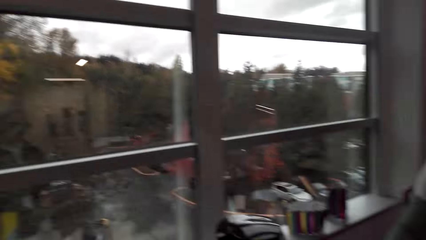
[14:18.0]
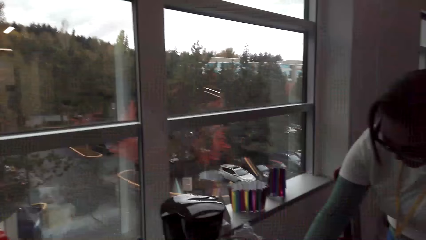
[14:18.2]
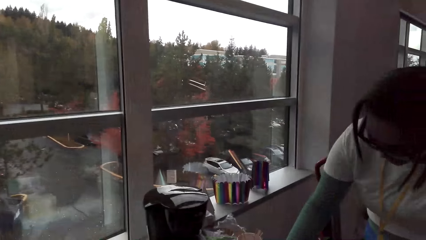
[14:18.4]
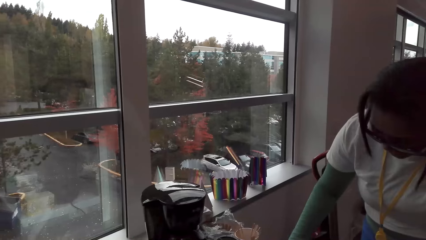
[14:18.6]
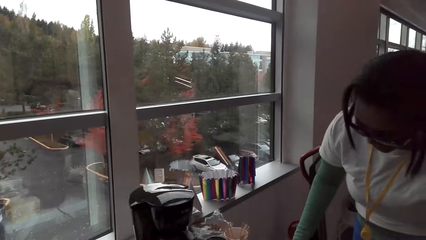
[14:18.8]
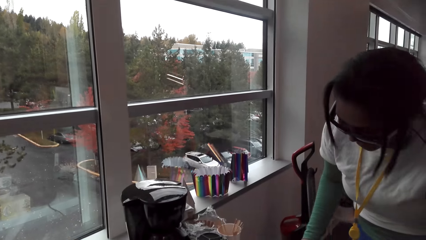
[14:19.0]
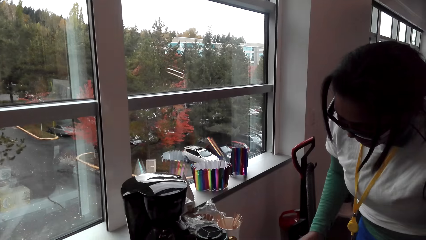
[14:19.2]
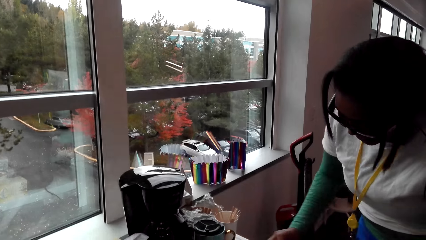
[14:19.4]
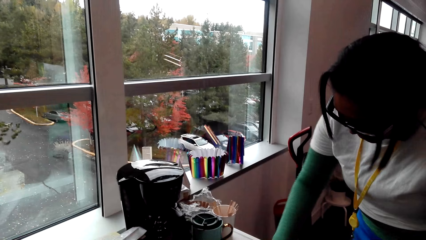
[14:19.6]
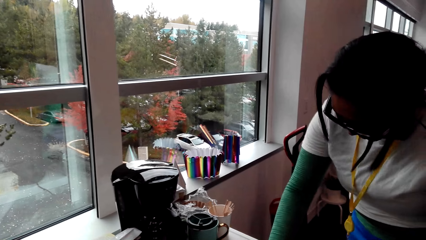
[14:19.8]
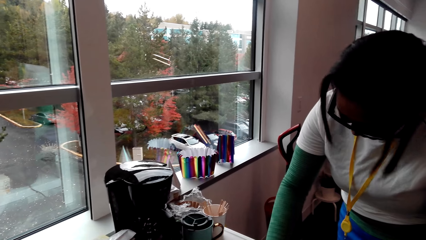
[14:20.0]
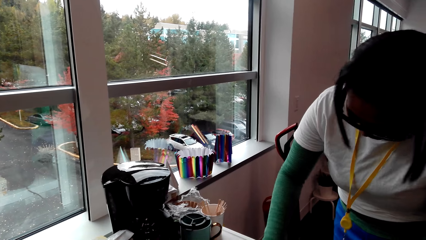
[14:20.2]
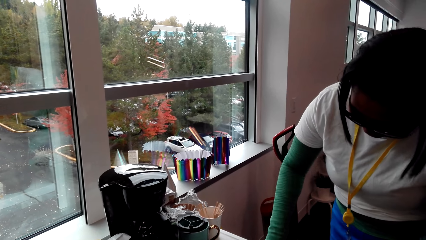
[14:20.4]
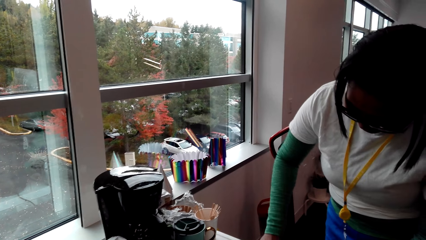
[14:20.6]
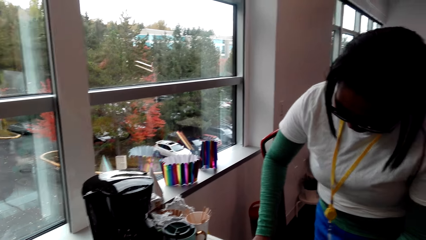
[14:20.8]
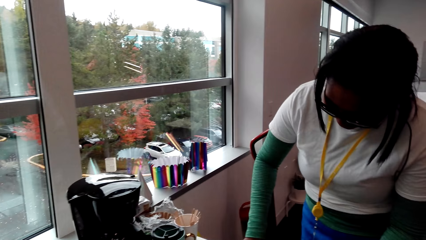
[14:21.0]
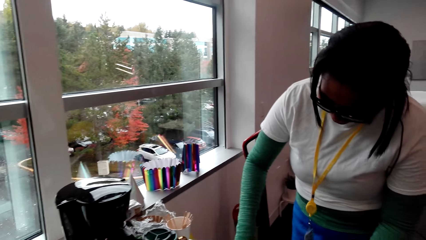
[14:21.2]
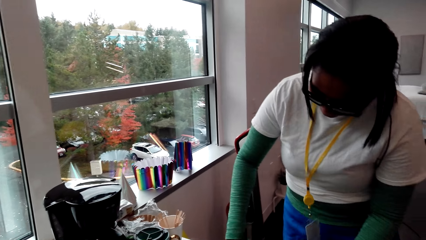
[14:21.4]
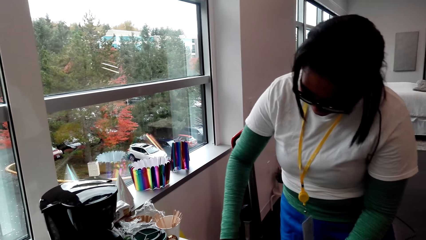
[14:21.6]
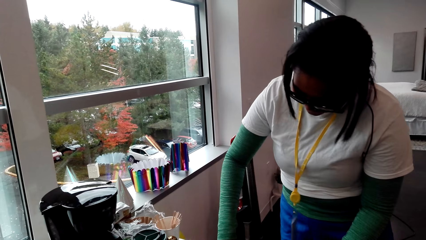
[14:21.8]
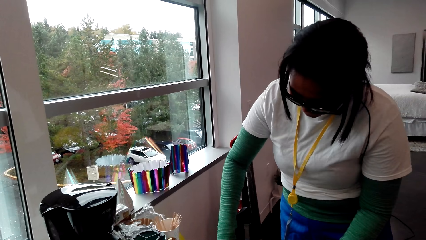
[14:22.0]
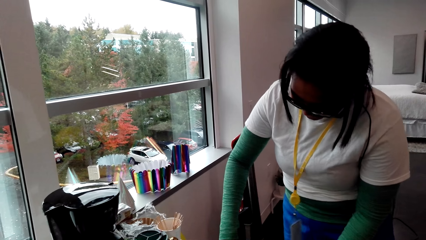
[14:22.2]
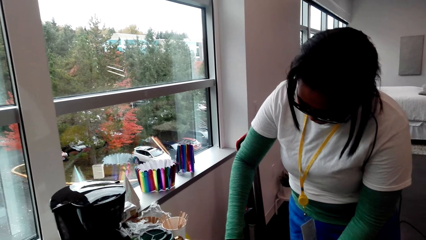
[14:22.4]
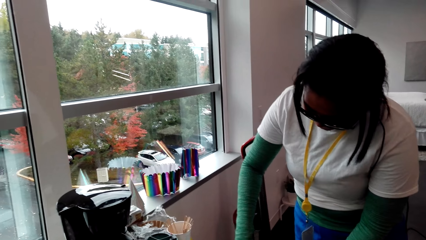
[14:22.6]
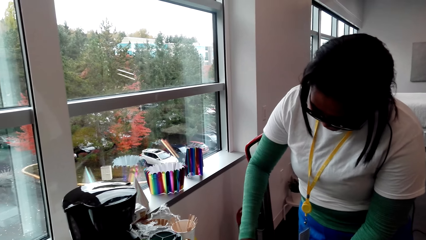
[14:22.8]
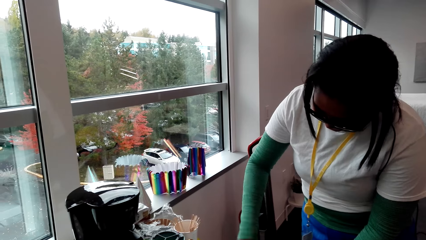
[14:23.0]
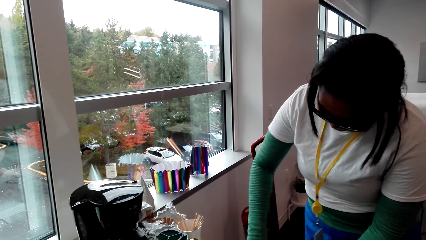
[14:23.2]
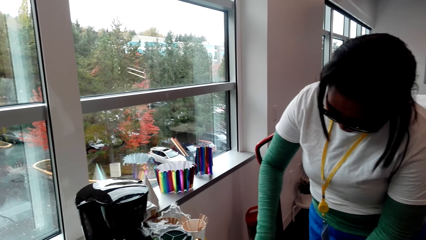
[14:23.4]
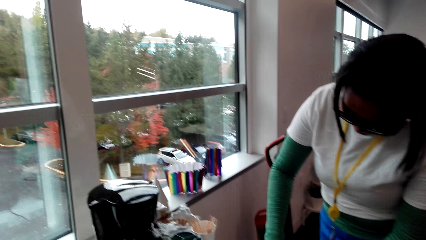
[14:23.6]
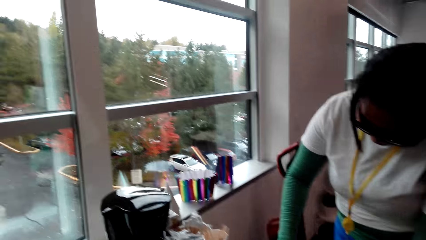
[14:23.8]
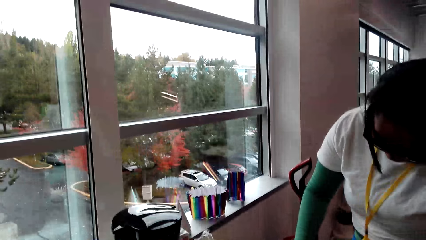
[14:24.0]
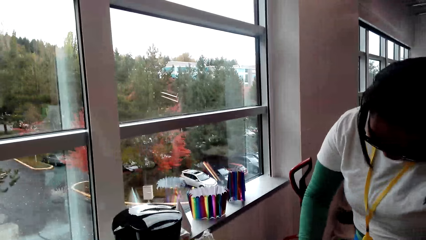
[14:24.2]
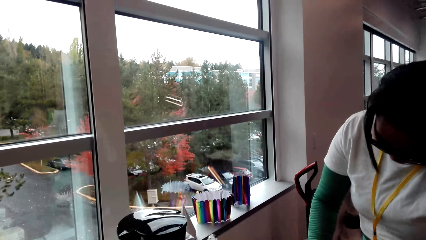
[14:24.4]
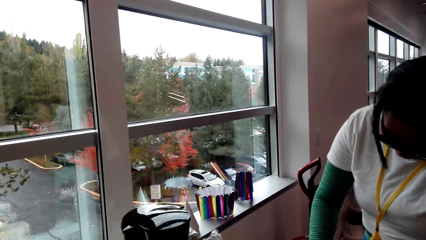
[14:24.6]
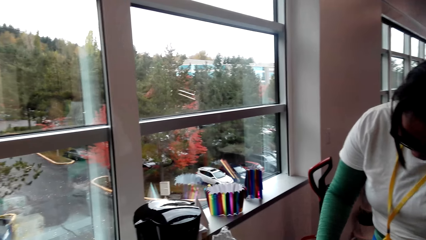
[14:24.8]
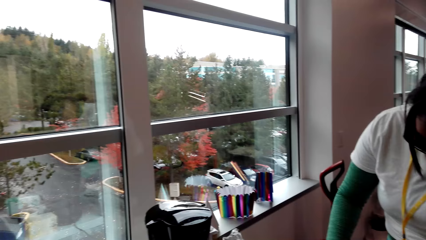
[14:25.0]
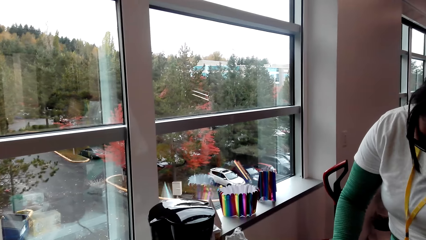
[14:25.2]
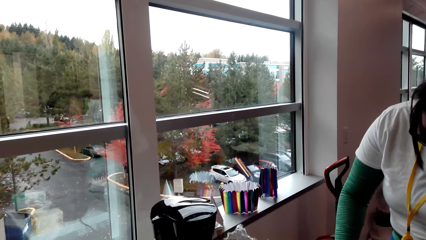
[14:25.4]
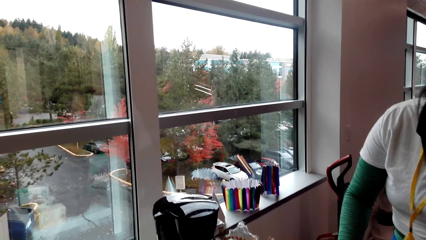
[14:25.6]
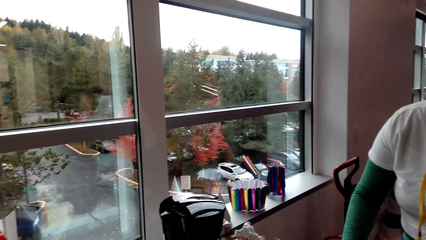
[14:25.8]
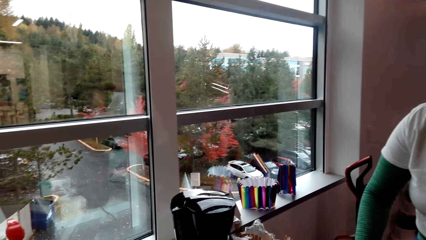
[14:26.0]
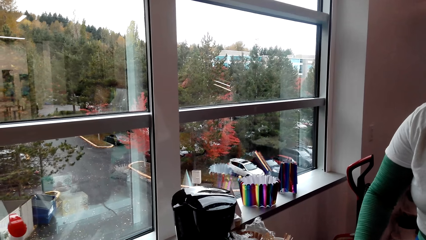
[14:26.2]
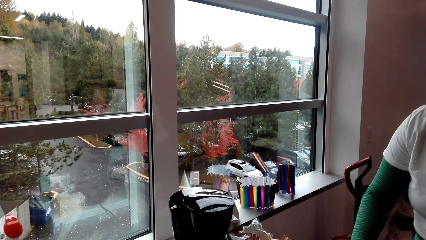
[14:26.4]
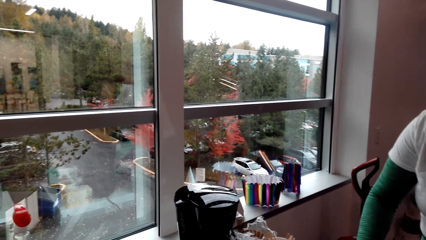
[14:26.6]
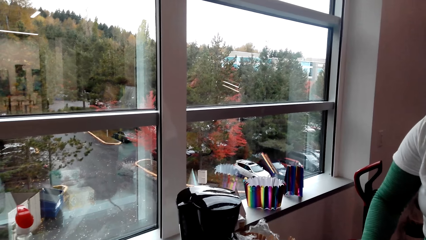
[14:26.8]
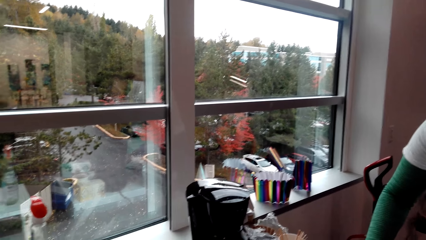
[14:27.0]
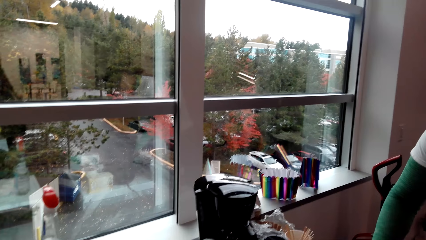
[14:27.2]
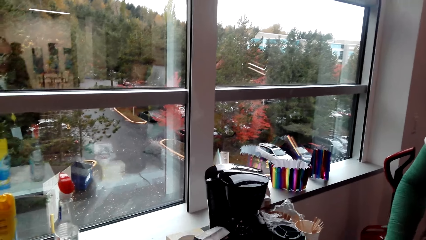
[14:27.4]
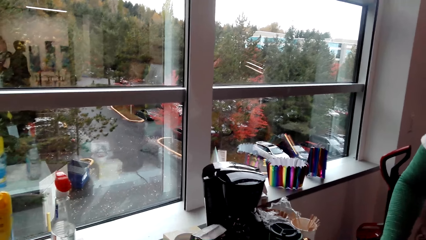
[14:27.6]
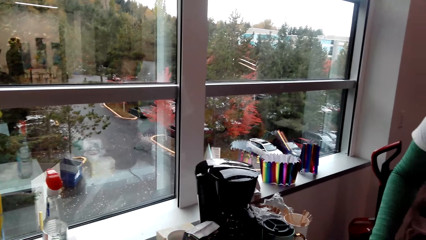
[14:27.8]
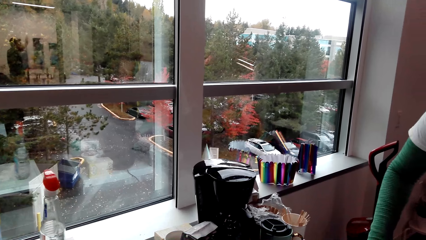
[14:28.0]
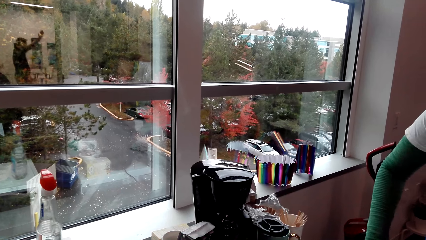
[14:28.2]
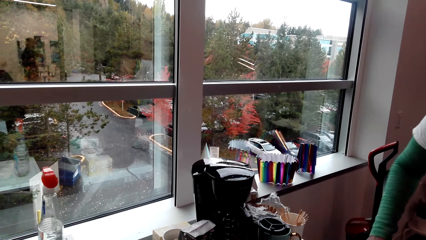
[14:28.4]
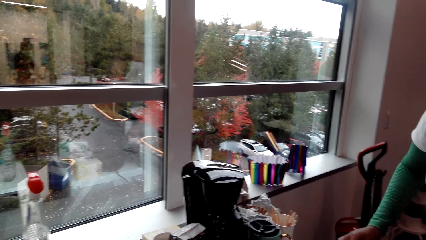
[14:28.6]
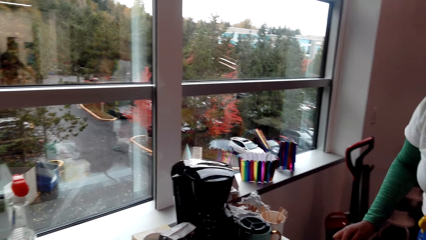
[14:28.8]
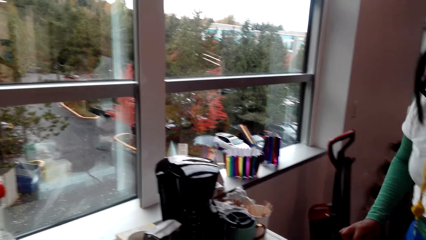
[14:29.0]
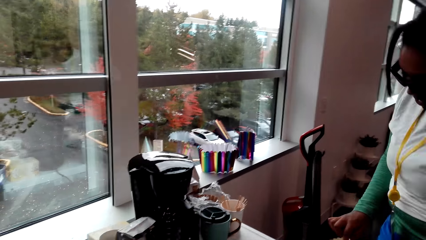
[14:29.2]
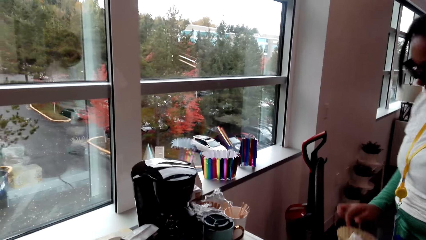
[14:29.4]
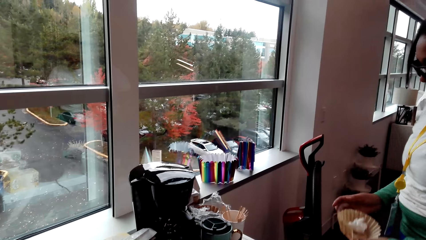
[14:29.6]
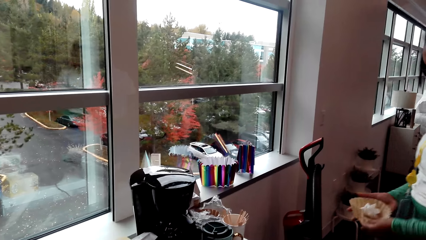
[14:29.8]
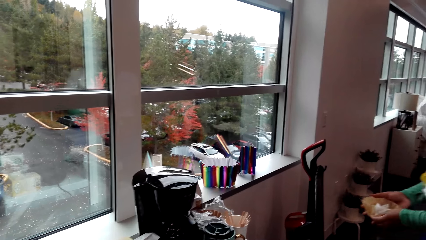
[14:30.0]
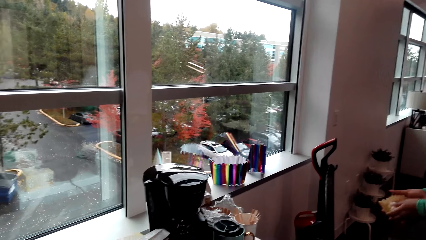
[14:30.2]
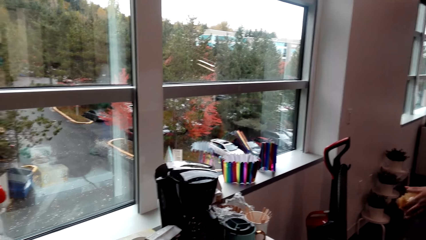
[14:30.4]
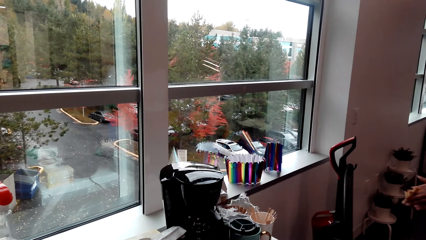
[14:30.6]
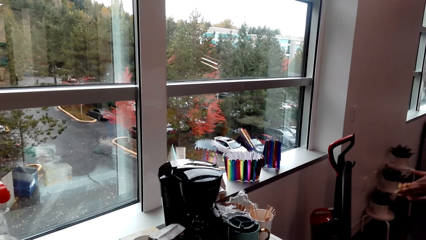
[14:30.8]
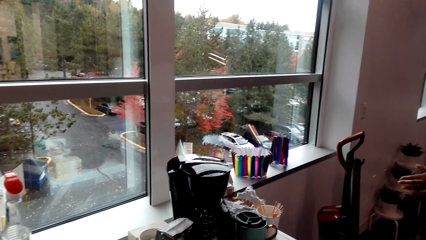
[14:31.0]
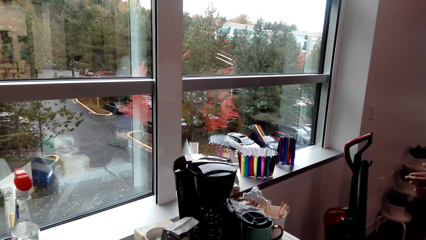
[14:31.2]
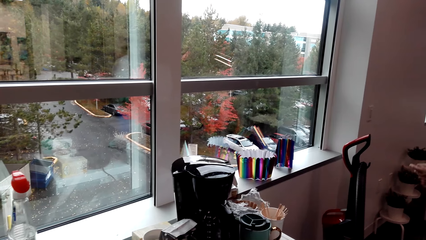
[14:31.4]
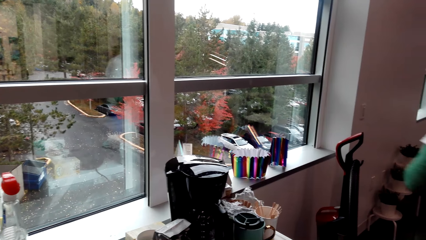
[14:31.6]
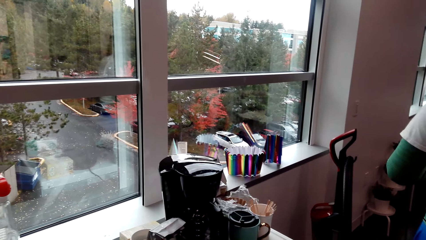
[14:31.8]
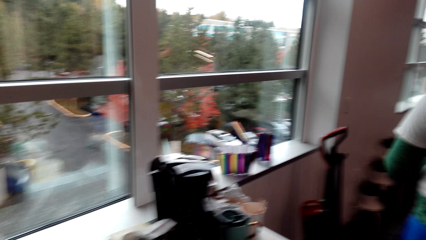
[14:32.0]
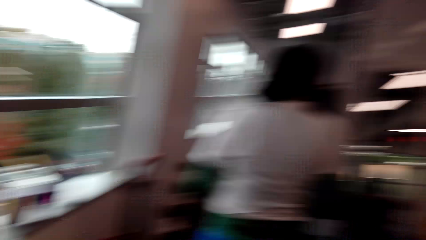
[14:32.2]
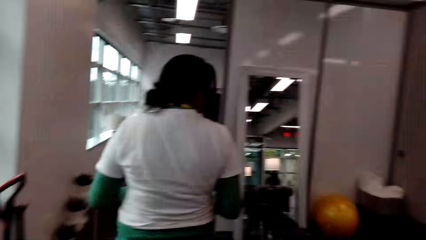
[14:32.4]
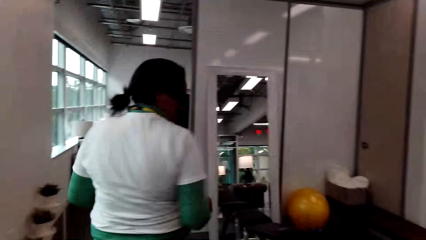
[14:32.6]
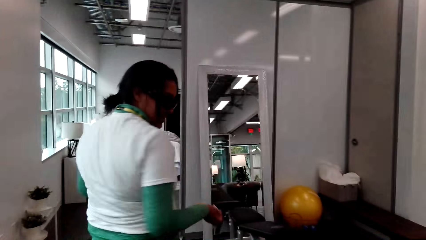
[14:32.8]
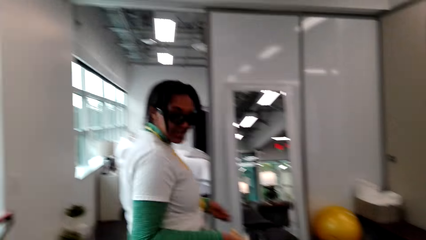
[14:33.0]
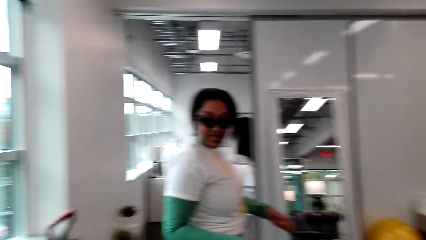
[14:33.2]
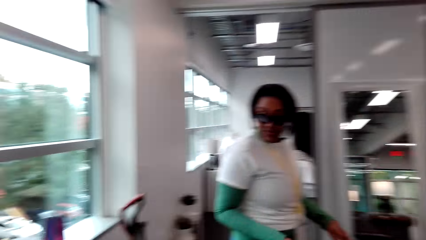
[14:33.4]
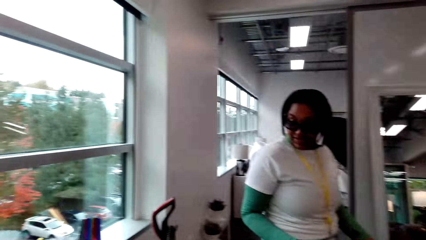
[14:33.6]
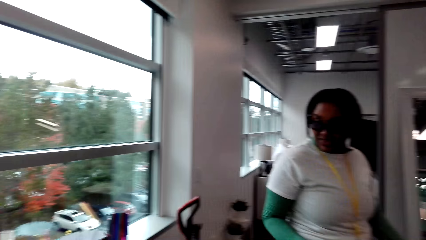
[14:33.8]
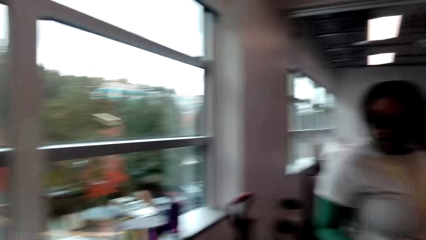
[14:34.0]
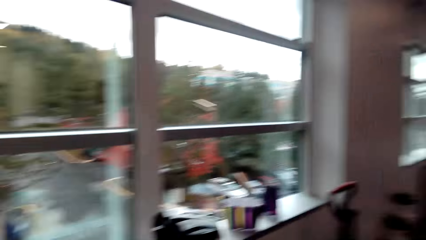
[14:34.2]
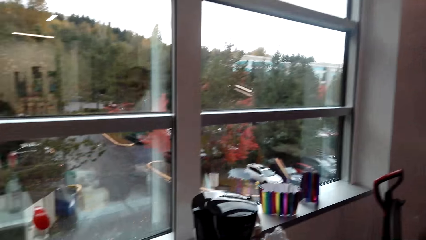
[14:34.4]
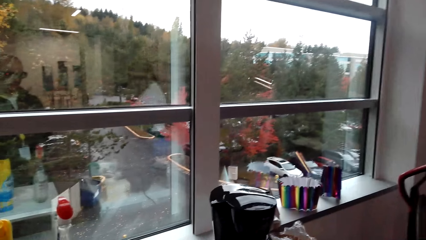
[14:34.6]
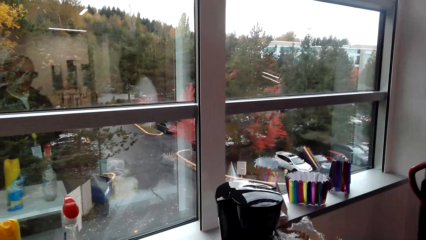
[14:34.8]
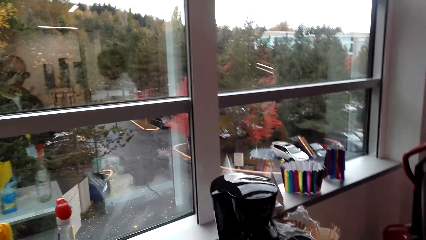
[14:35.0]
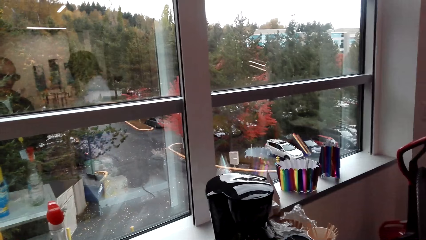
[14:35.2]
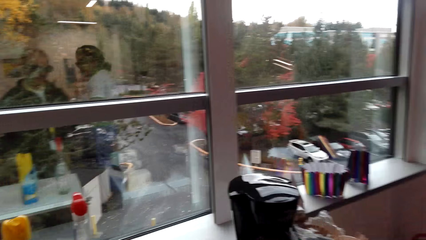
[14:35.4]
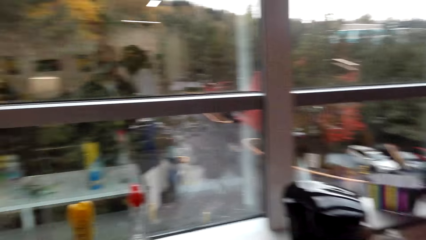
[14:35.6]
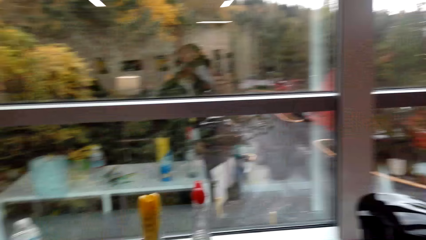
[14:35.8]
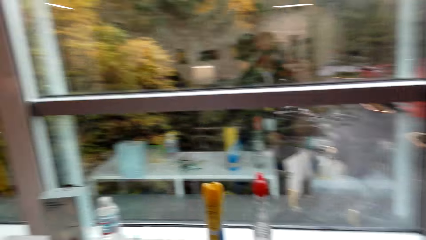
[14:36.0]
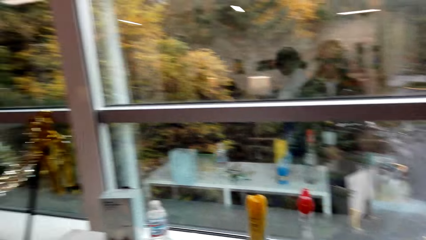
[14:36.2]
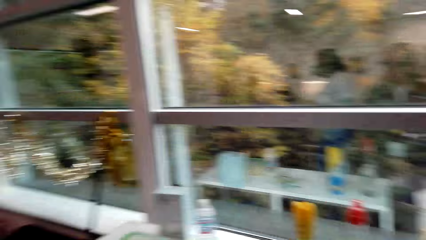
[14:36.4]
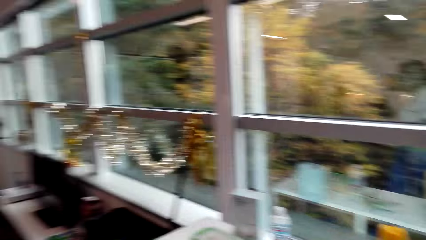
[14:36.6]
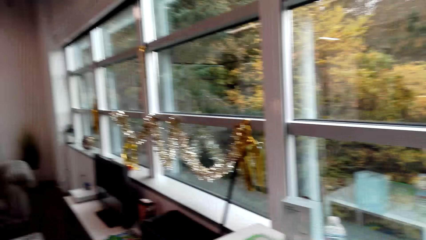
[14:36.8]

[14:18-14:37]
The woman cleans the top of the fridge. She picks the waste, walks around the room, and turns around. The camera wearer looks around. They turn around the room.
